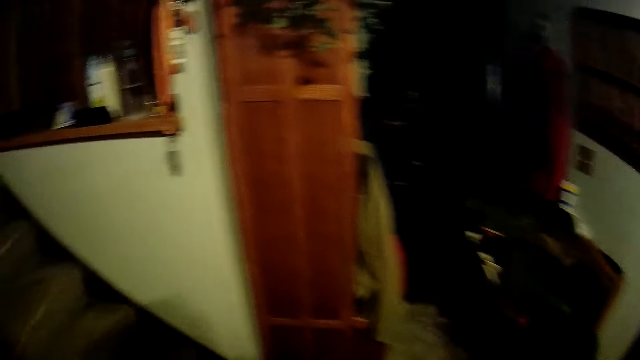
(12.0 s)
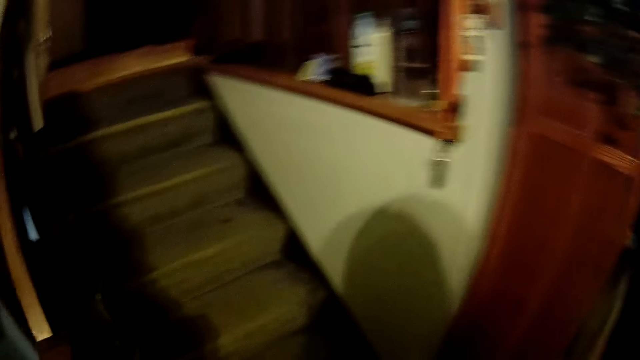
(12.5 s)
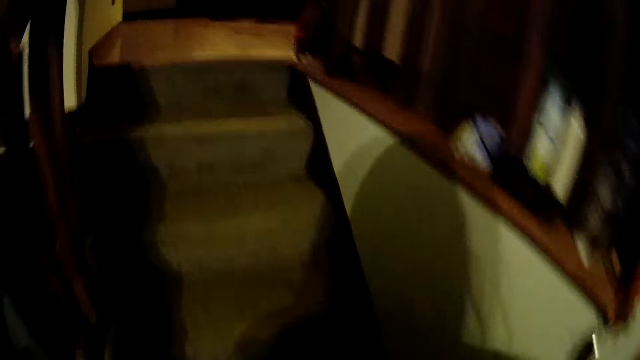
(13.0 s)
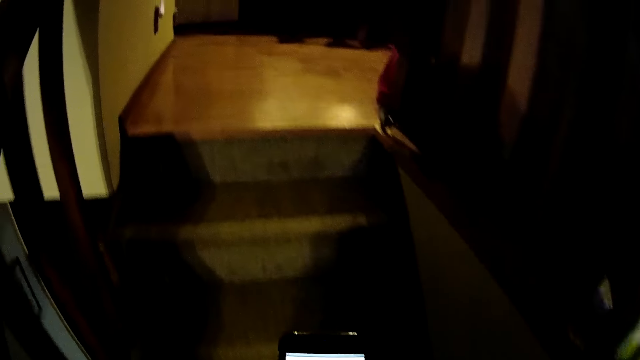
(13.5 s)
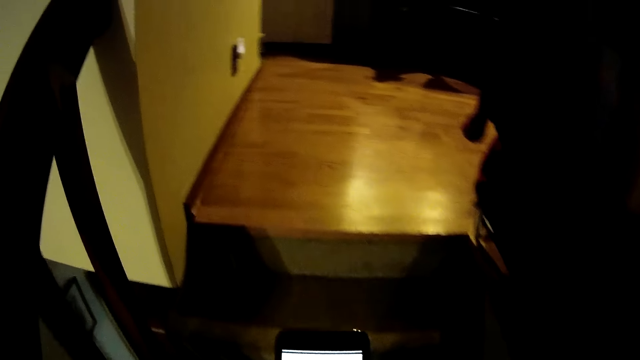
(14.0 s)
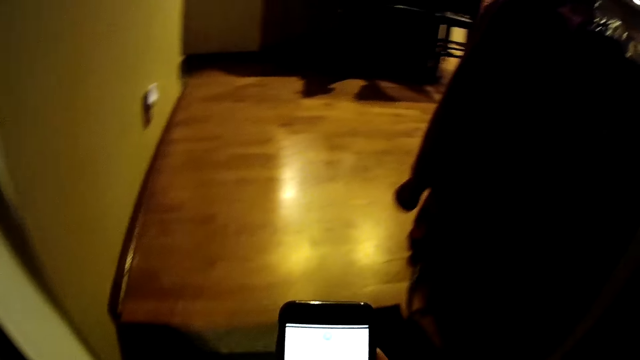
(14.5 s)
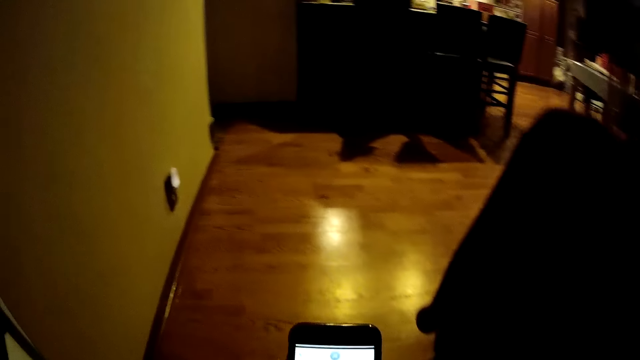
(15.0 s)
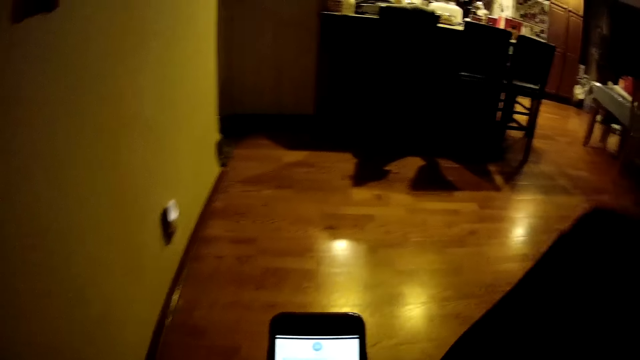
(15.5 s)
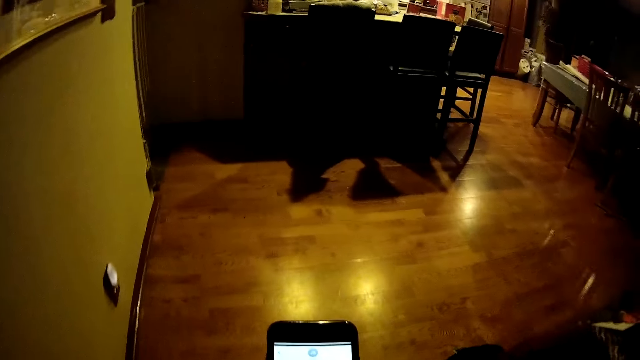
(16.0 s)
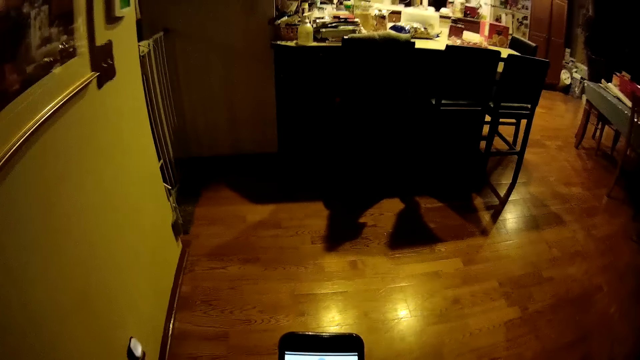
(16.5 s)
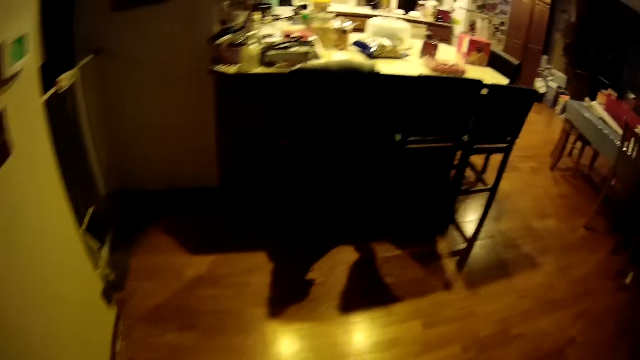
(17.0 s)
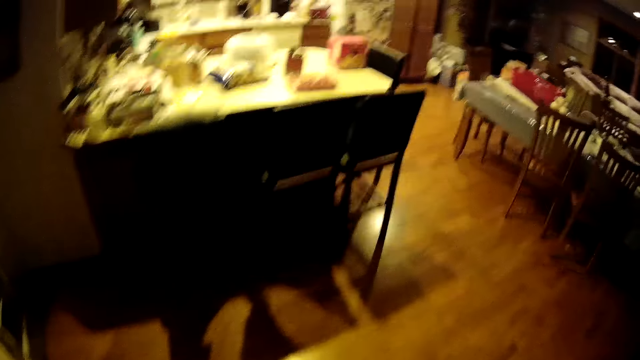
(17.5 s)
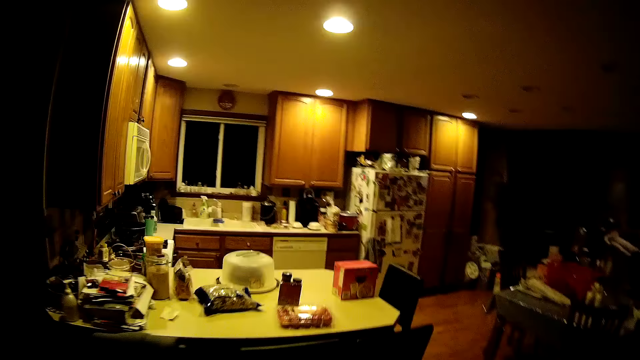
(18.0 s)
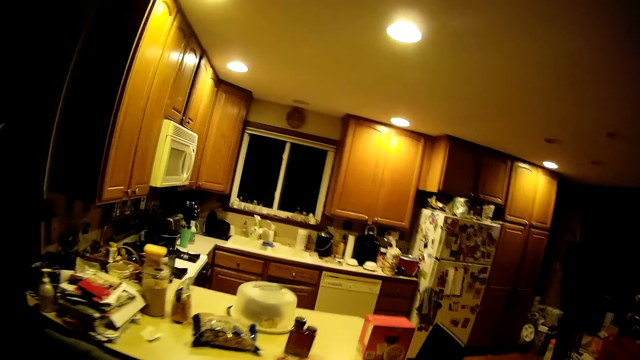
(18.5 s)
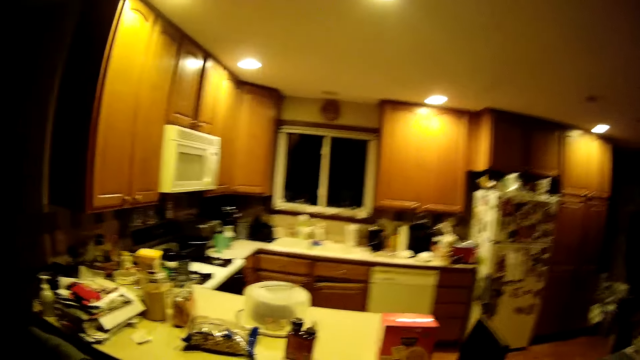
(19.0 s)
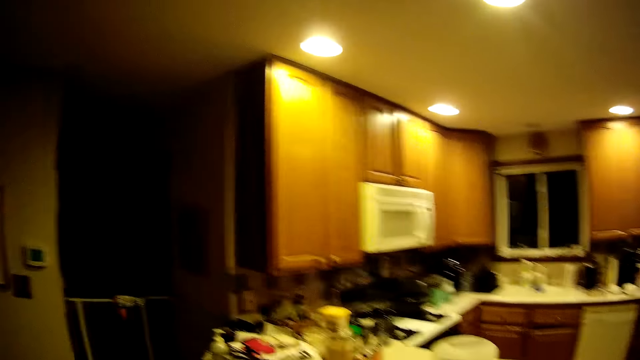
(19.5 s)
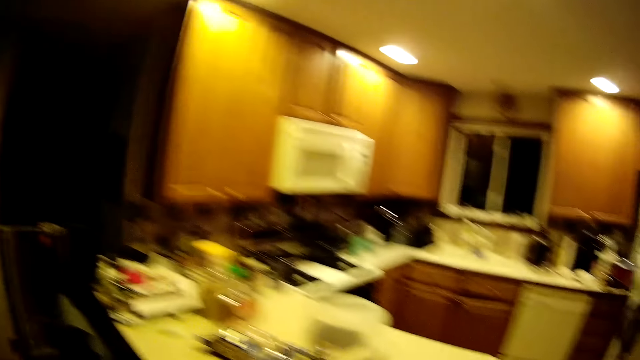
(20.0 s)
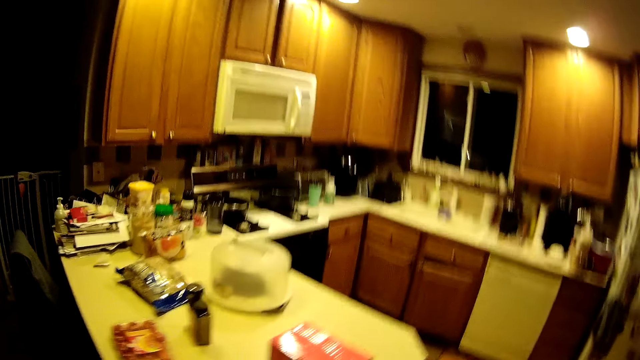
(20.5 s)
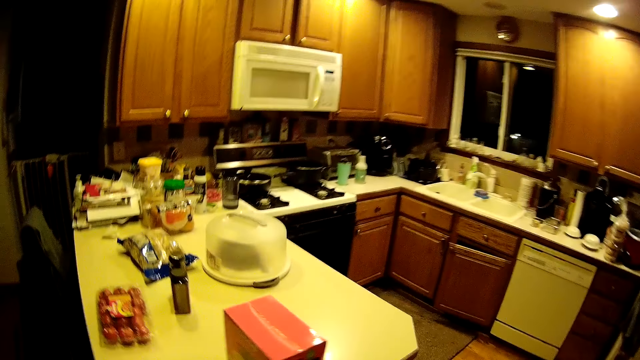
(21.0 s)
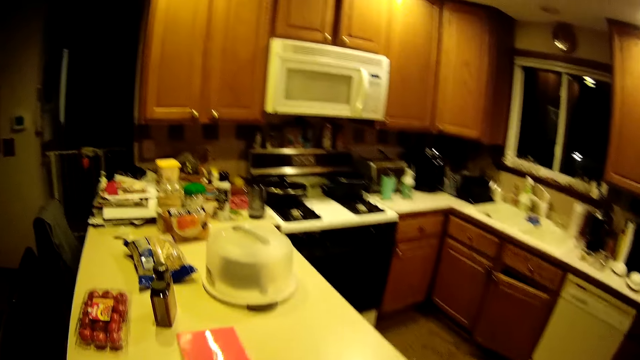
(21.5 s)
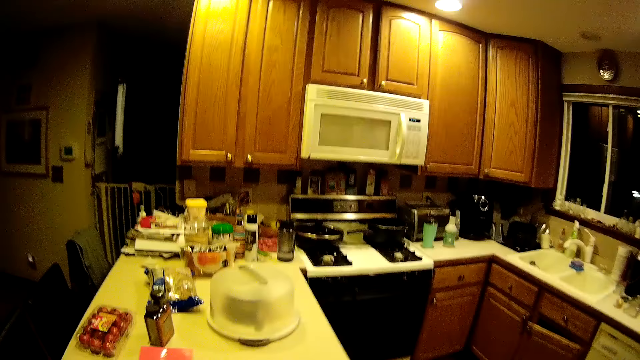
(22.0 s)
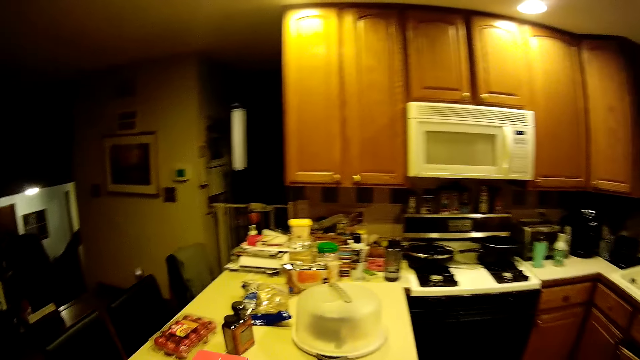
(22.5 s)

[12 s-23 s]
The camera wearer operates a phone. They hold the phone with both hands. They walk towards the kitchen.

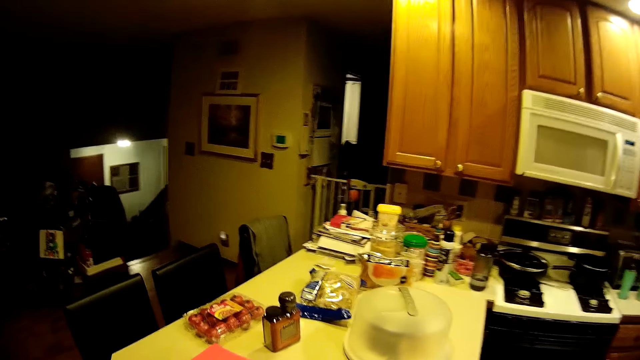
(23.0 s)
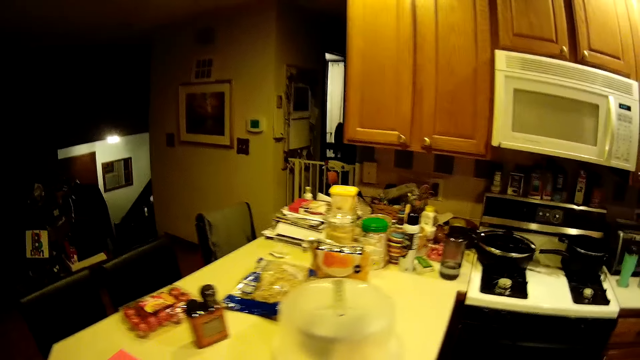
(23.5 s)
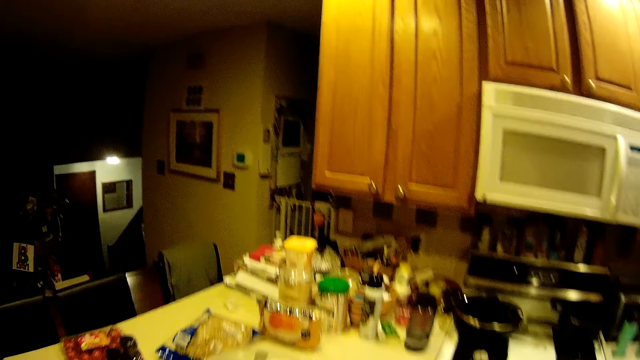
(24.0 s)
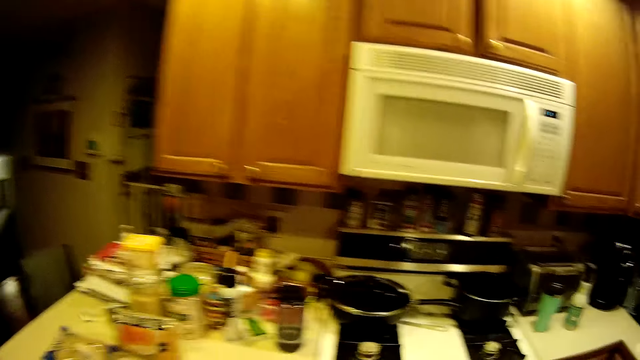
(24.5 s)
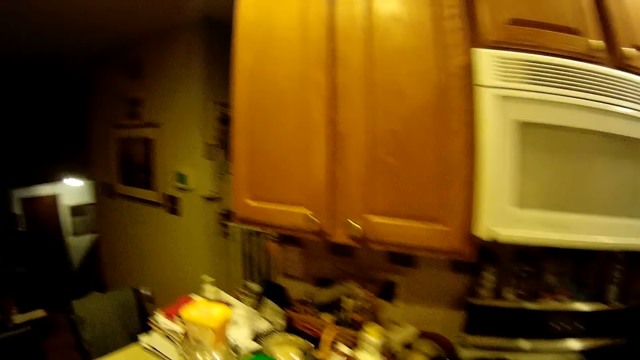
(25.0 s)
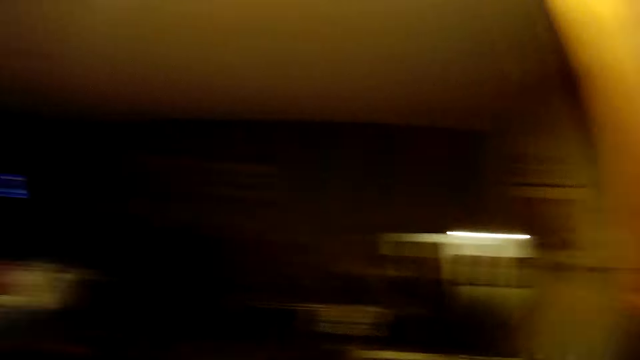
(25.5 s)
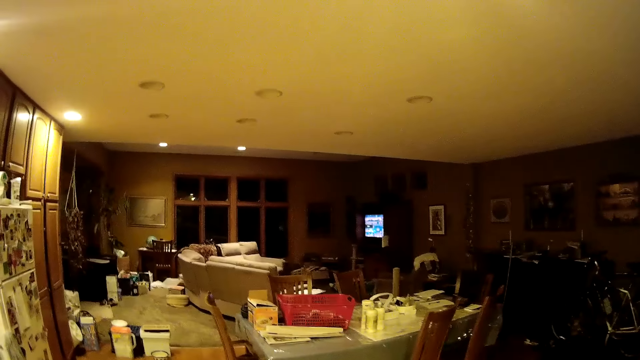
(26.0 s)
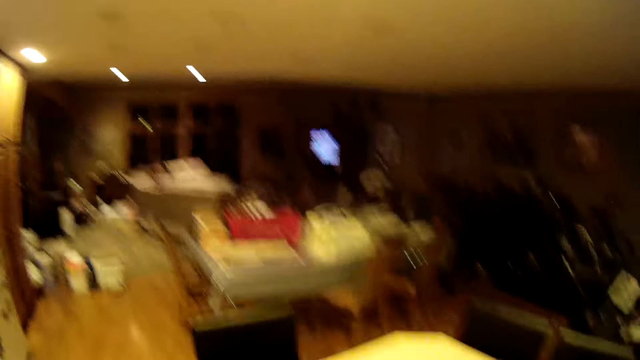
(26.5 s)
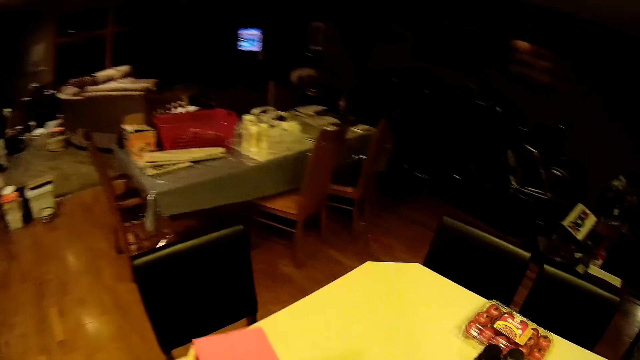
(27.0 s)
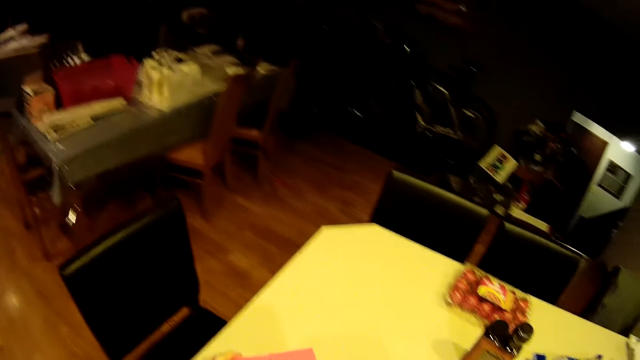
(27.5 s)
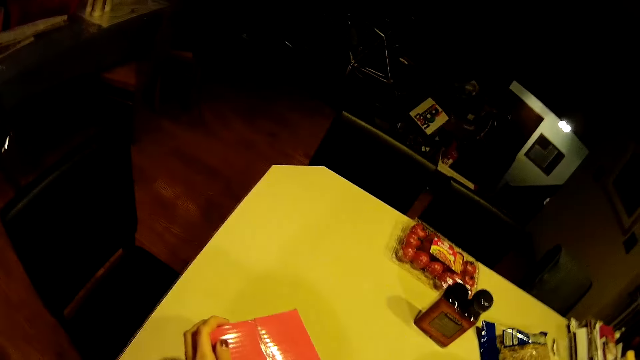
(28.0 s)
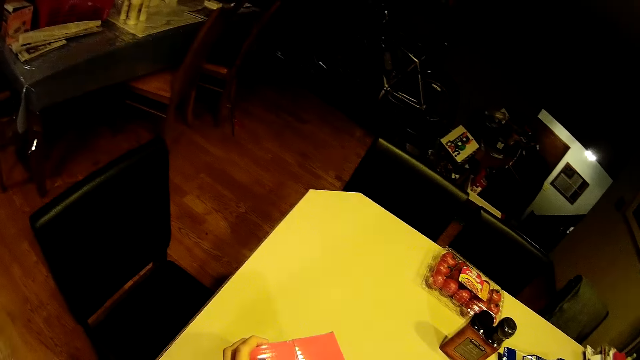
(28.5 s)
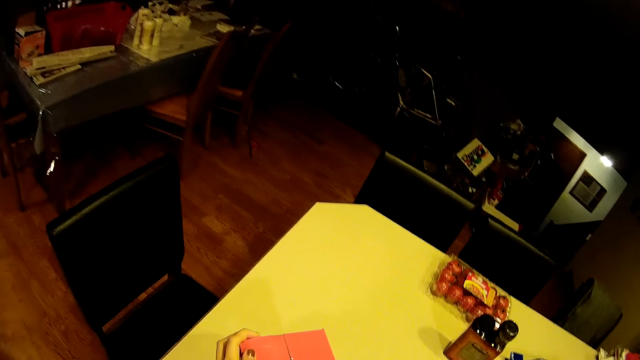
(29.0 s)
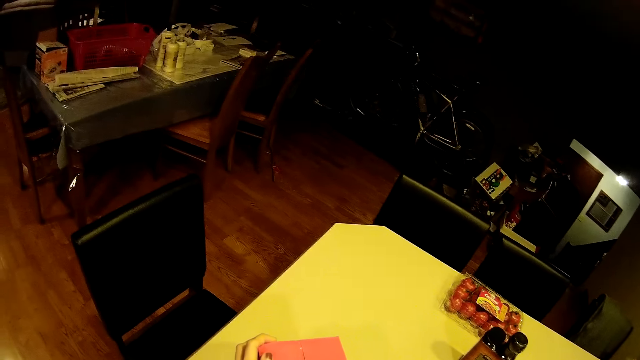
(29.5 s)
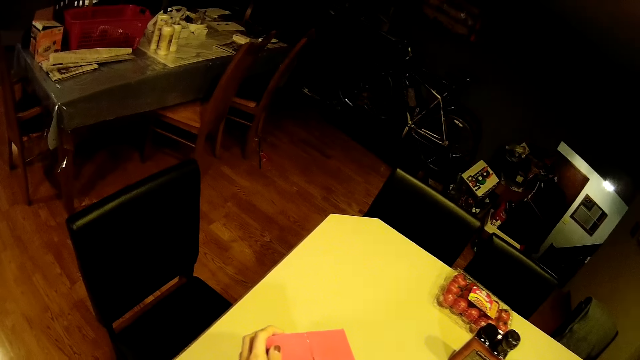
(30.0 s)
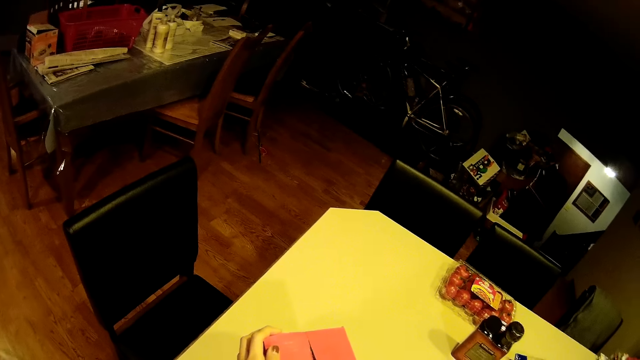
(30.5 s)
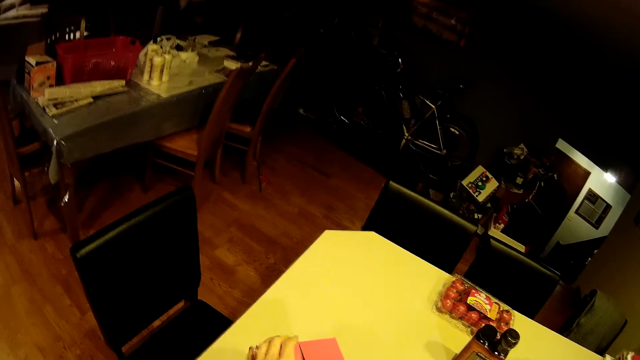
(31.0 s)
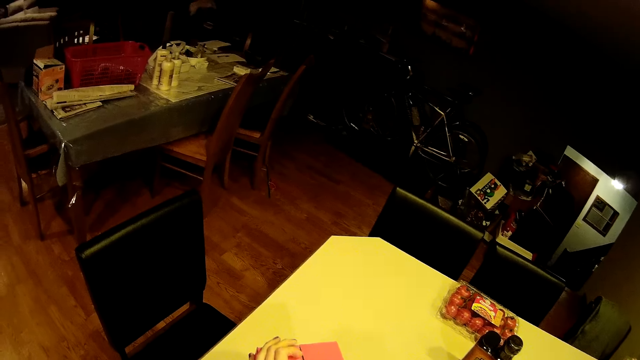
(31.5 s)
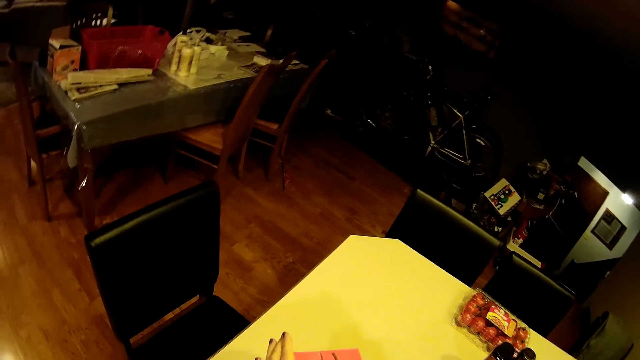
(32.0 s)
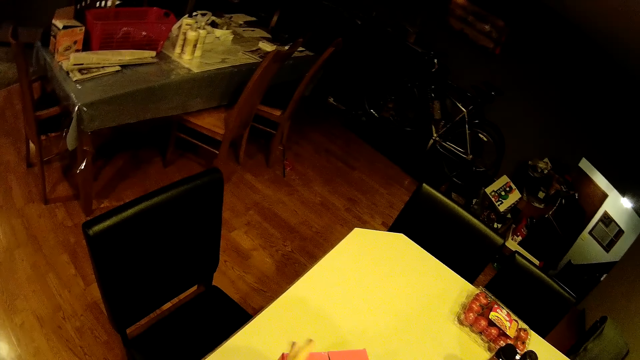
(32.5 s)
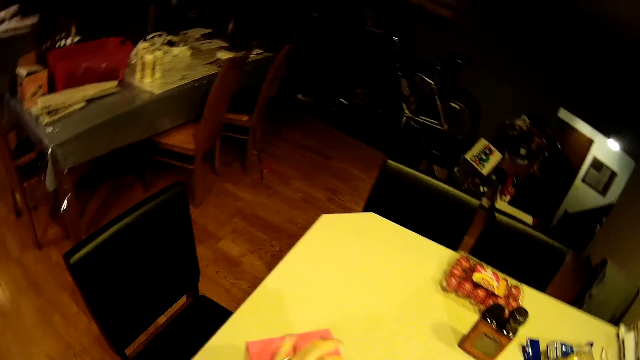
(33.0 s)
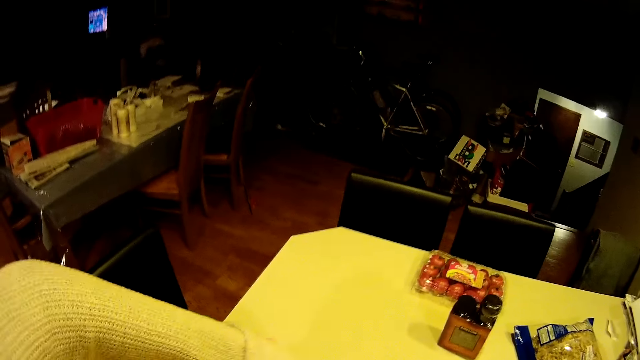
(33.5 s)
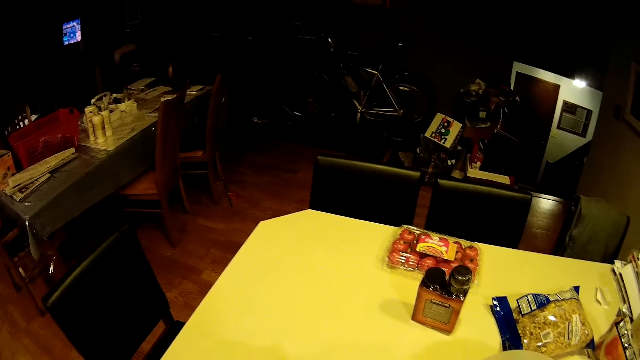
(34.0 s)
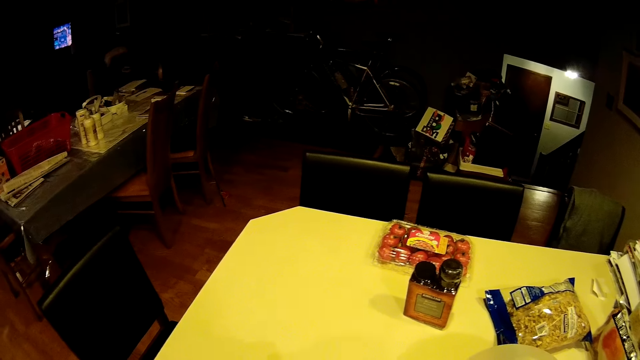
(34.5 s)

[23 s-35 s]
The camera wearer looks around the building. They hold a carton box on the kitchen counter. They open the carton with both hands. They unseal the carton box.
